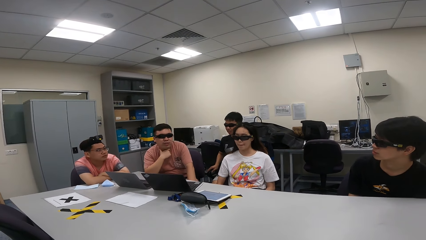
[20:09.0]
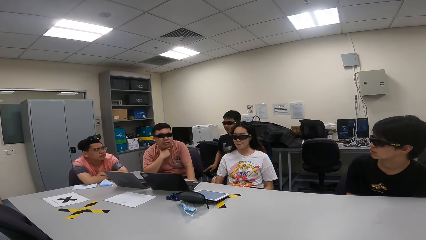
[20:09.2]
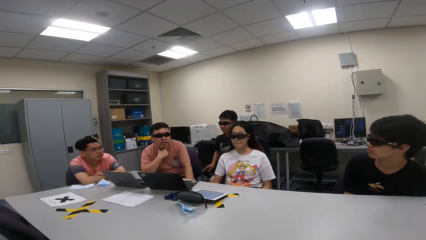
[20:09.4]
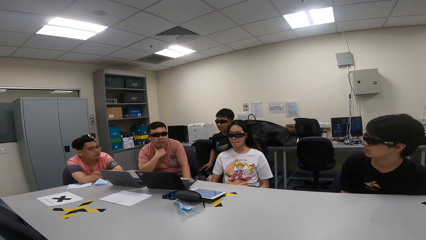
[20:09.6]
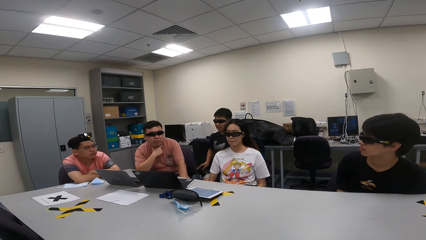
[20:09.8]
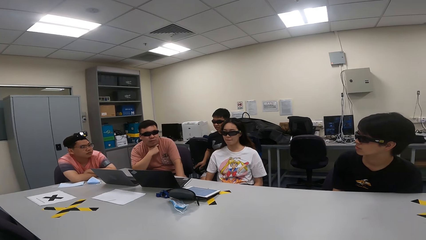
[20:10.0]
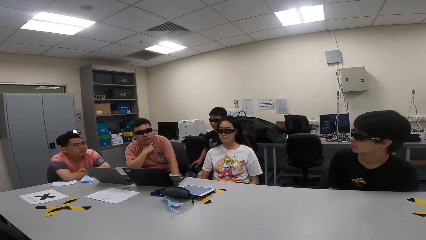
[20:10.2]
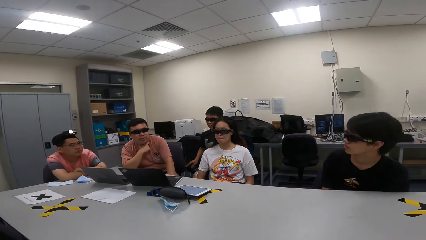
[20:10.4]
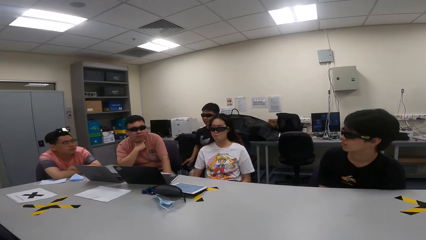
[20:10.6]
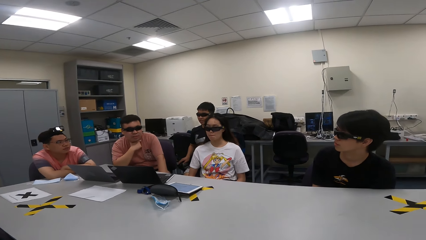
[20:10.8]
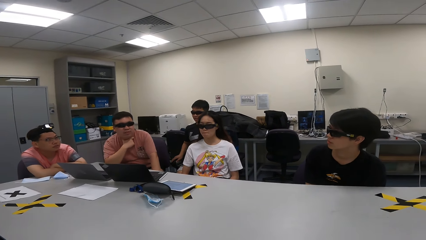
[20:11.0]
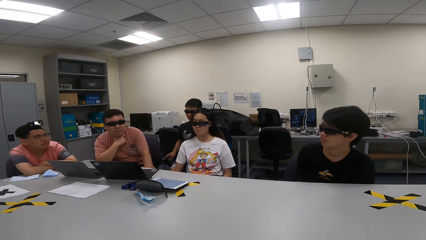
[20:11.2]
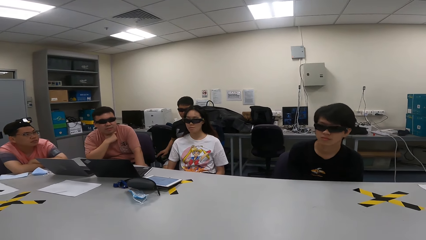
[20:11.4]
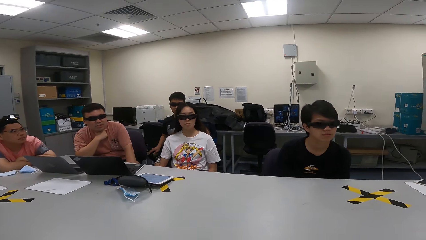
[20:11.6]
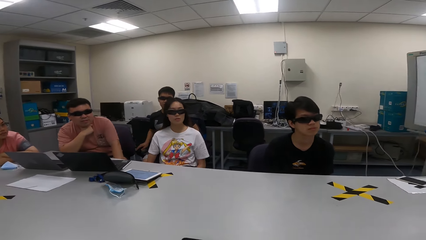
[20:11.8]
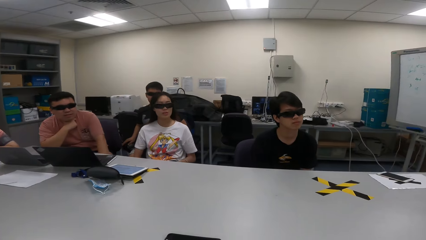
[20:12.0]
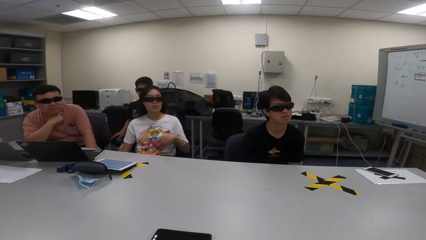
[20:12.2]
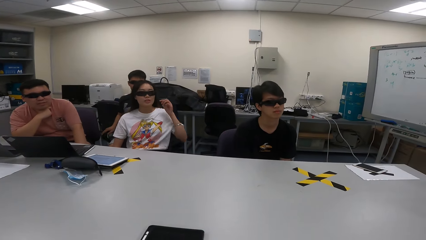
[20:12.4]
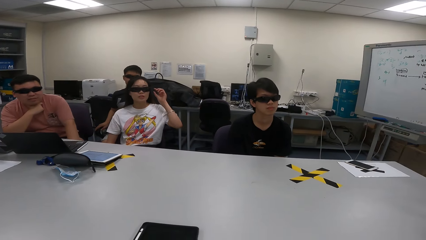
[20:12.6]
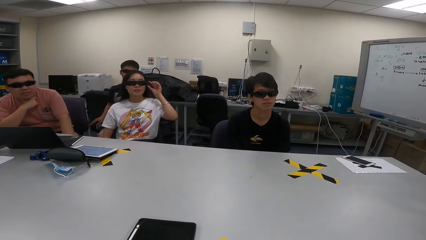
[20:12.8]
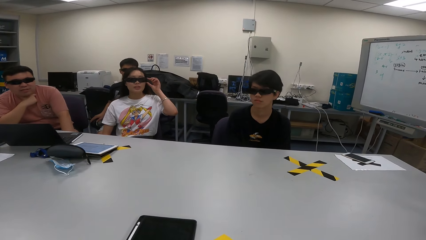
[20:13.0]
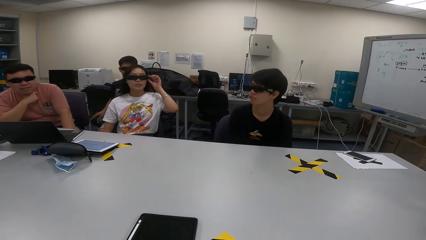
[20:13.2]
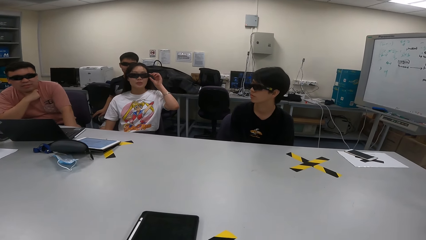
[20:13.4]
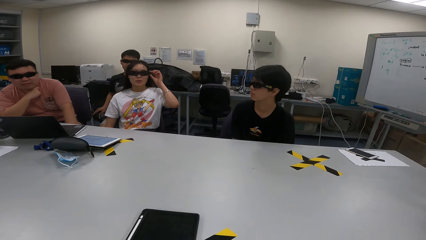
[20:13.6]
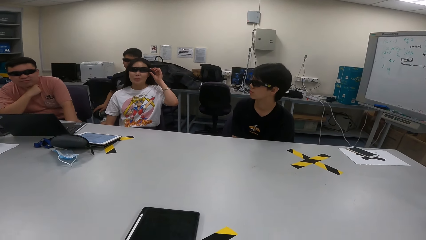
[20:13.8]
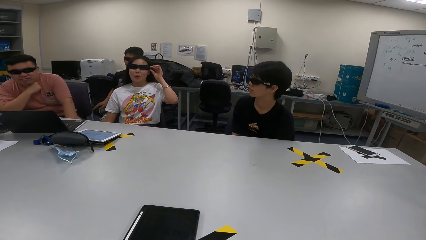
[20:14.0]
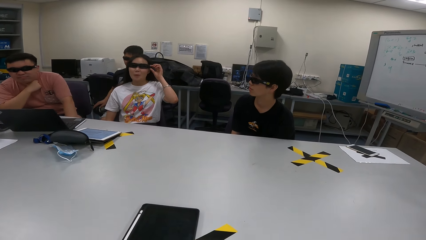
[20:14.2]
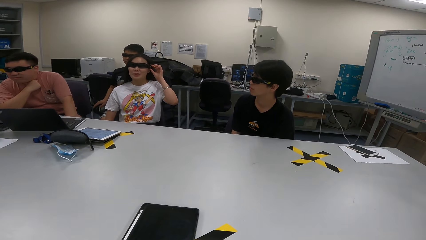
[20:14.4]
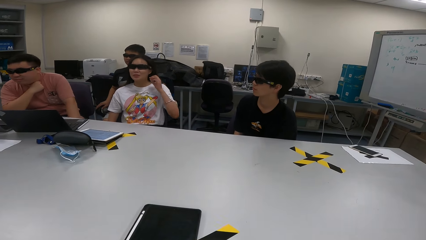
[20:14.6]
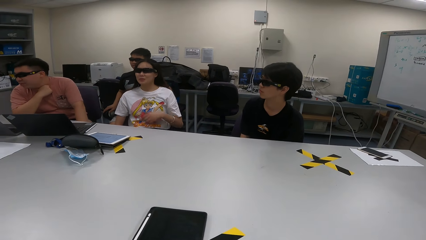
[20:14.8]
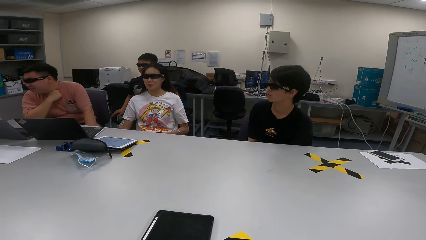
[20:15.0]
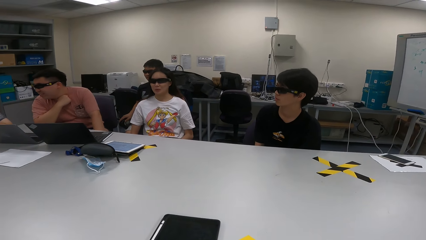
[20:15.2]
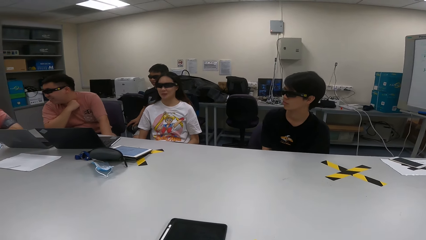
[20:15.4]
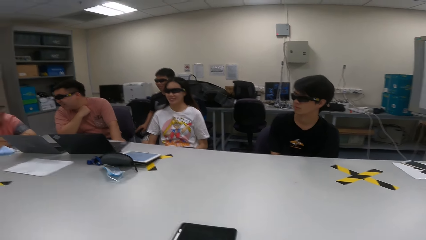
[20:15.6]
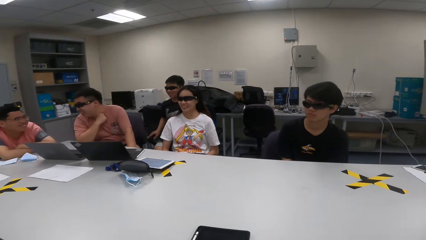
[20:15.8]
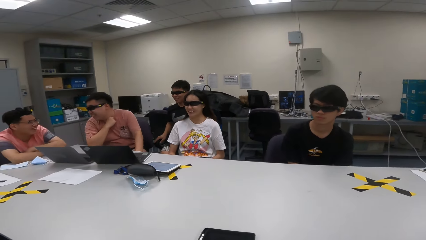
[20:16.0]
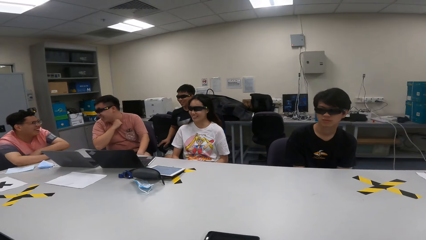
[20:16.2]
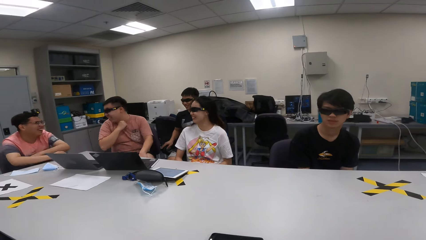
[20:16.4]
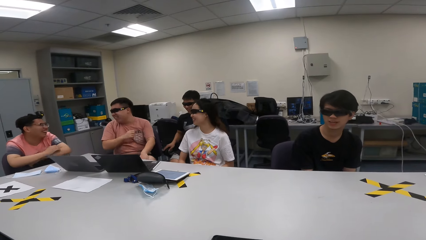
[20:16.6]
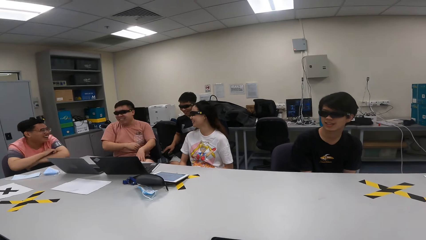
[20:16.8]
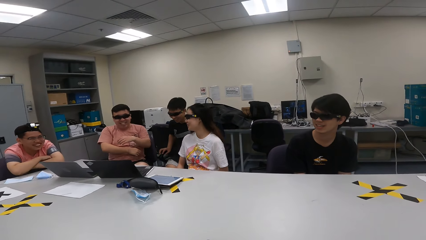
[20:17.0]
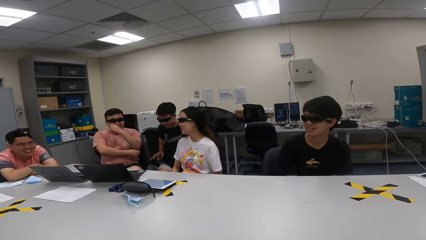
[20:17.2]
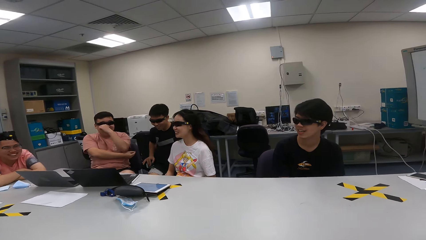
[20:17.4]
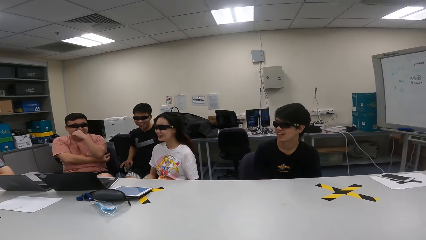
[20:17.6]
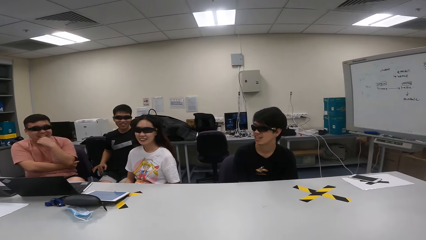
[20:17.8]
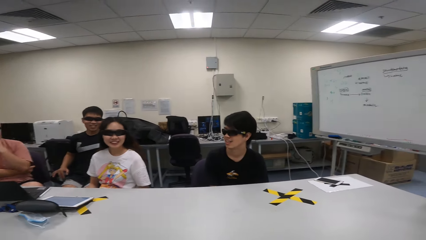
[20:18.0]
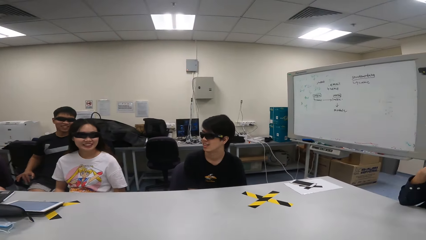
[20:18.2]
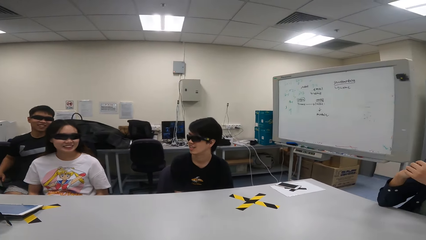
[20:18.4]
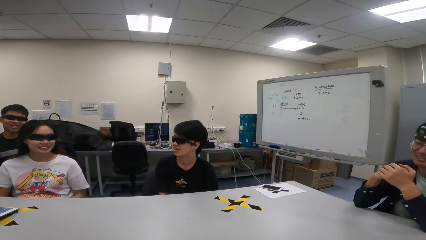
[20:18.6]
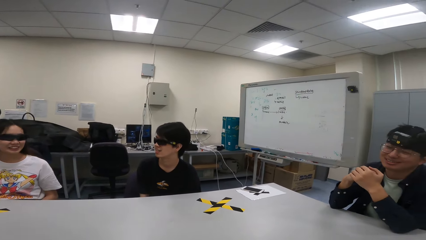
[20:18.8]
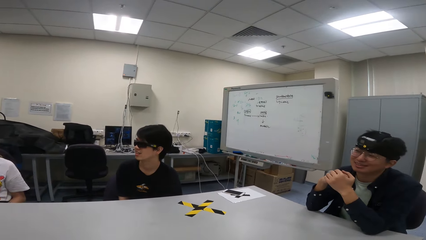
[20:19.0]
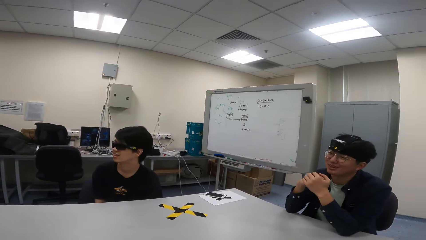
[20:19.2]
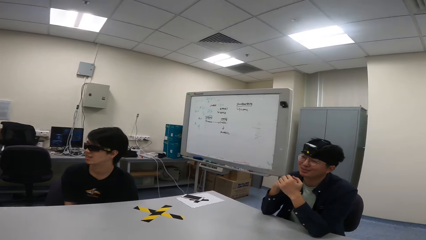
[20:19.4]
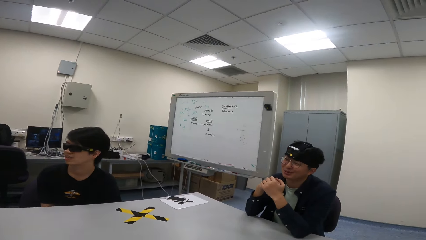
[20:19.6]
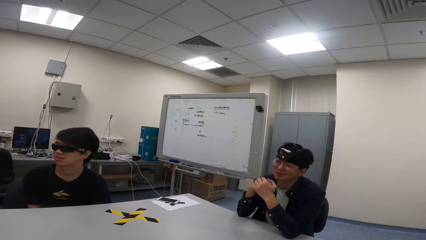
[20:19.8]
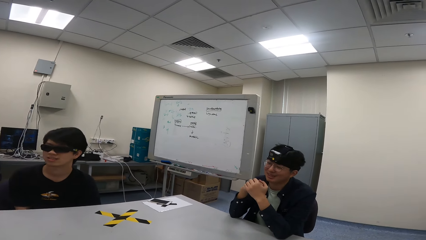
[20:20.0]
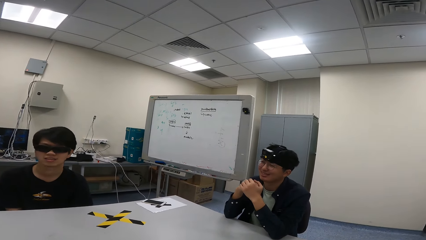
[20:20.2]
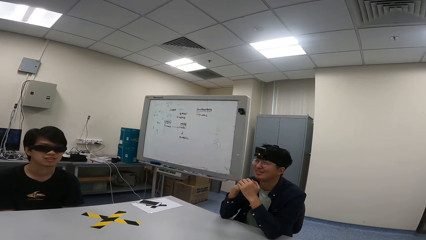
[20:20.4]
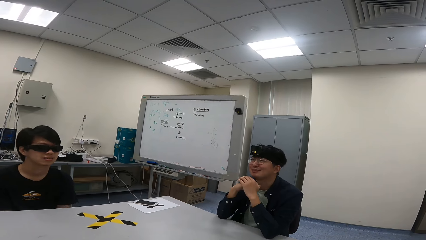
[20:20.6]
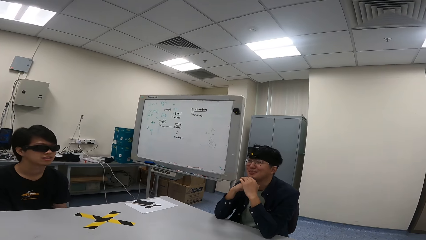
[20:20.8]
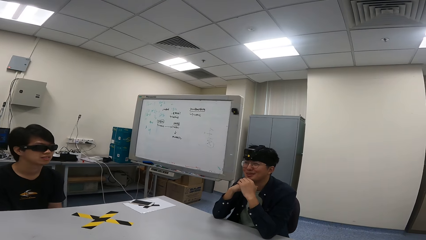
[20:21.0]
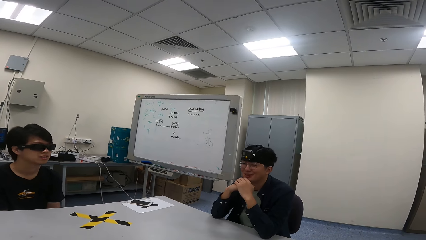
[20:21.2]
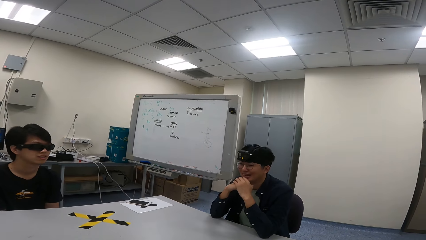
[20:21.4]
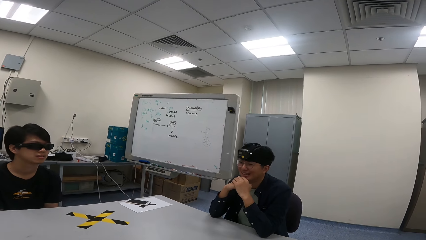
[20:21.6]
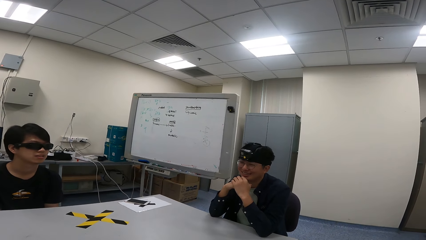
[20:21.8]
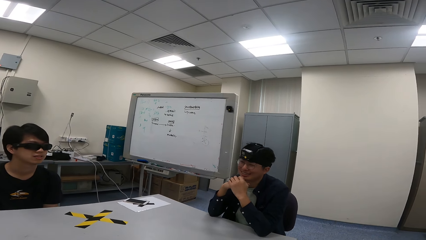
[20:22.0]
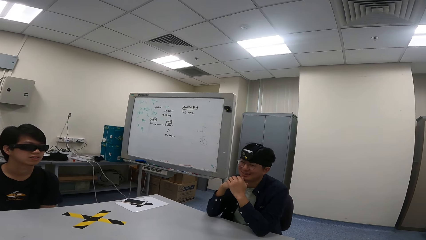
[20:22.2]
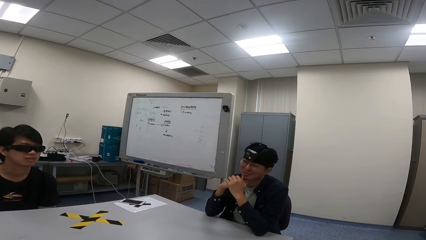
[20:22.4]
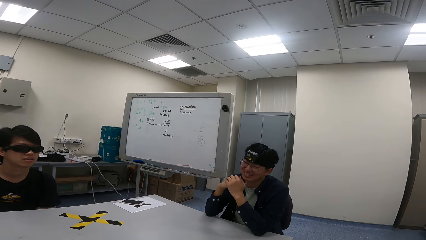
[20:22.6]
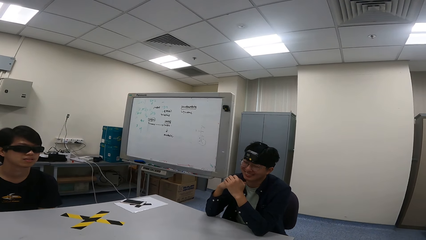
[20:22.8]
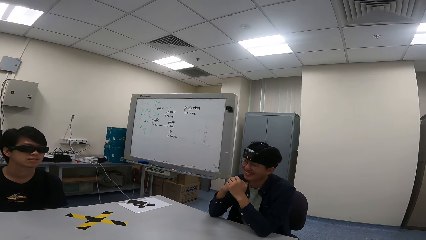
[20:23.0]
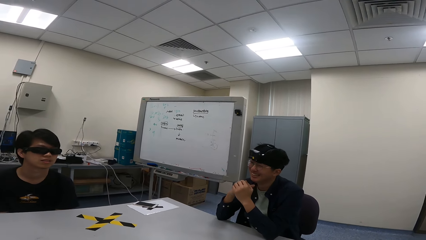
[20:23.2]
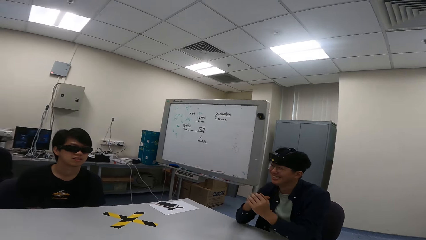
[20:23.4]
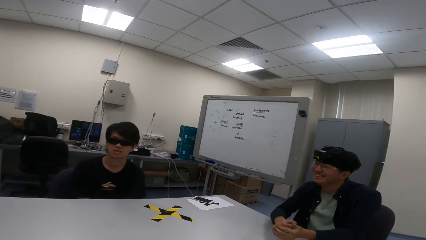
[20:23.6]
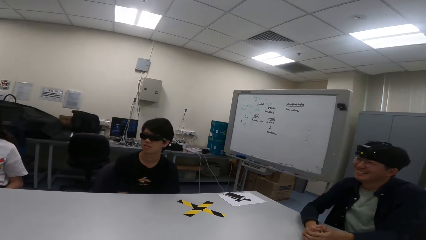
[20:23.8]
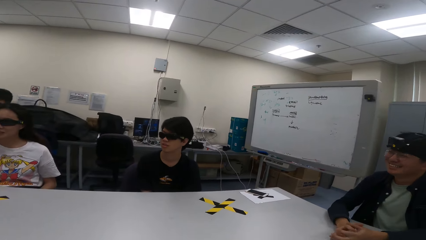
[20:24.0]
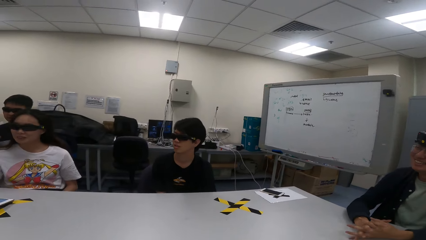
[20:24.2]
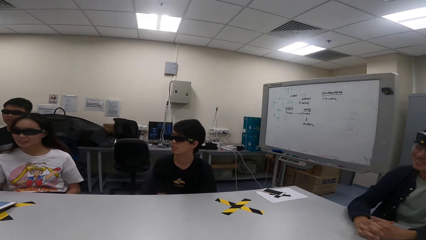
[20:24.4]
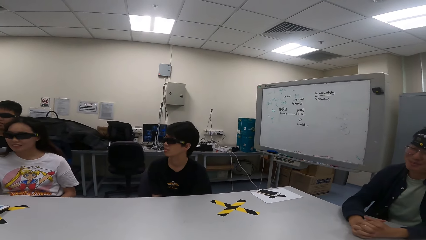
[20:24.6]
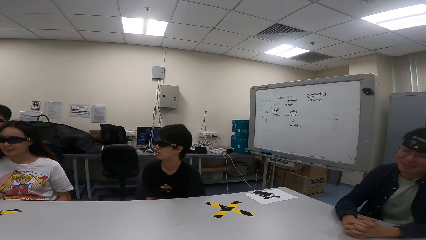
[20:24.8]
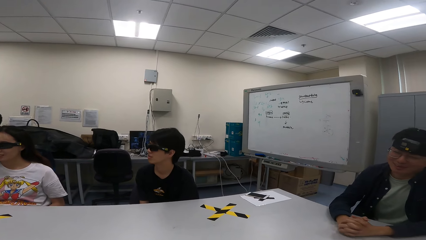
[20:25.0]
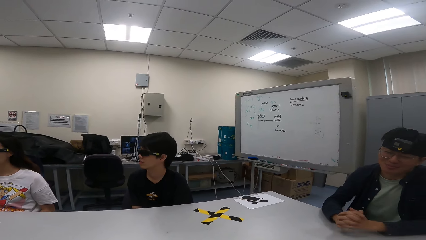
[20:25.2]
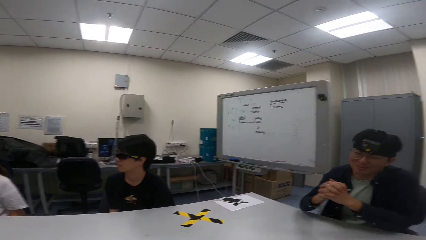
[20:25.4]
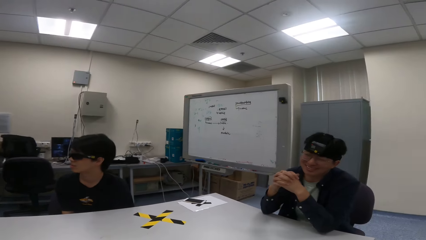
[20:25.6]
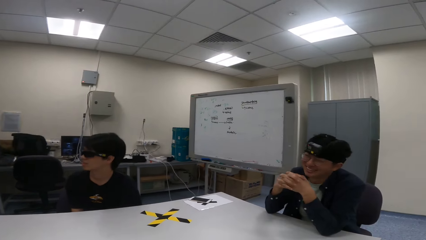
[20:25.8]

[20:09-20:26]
A person touches the shades. Another person laughs. A third person laughs. The second person folds the arms. A fourth person swings on a chair and puts hands on a table.
